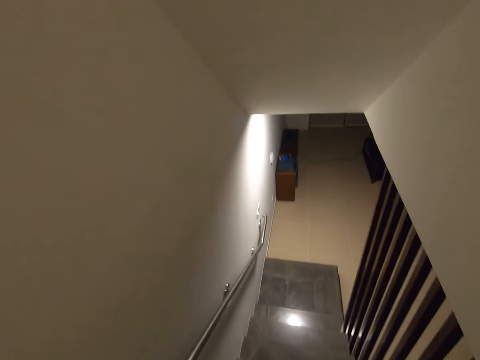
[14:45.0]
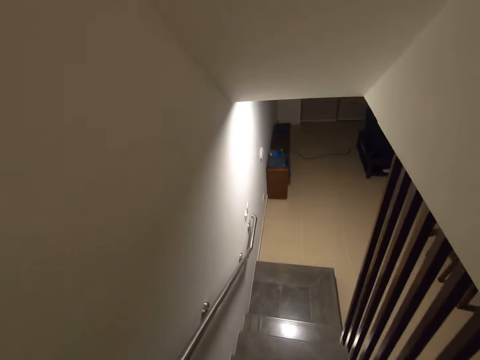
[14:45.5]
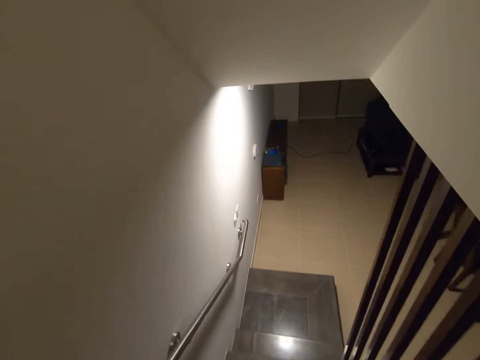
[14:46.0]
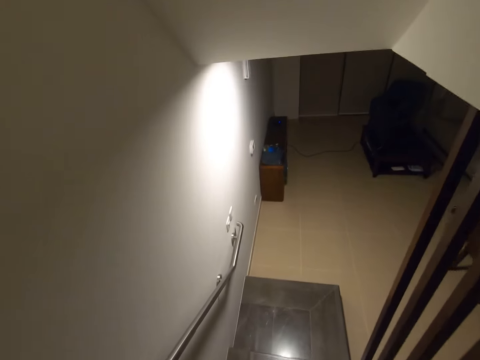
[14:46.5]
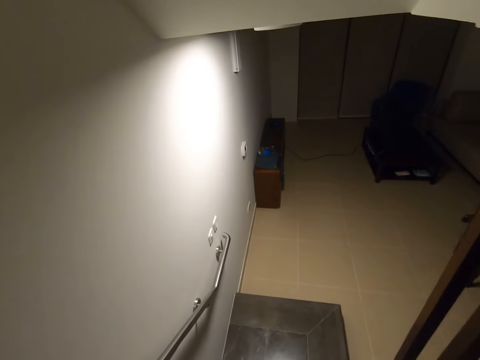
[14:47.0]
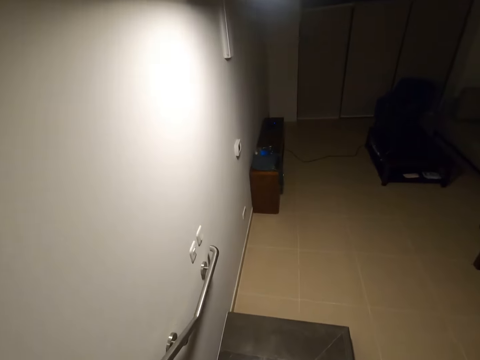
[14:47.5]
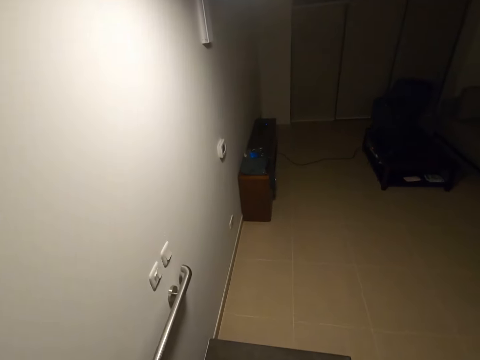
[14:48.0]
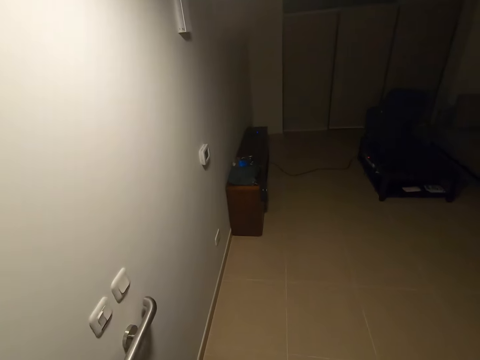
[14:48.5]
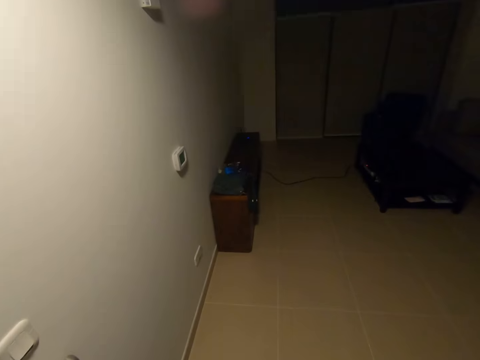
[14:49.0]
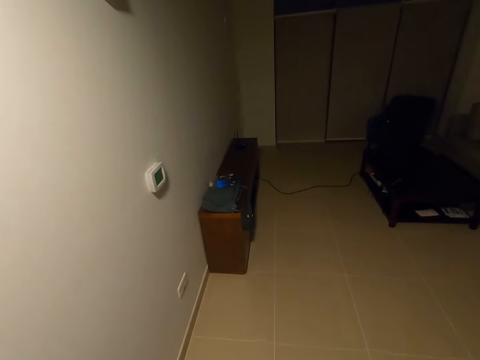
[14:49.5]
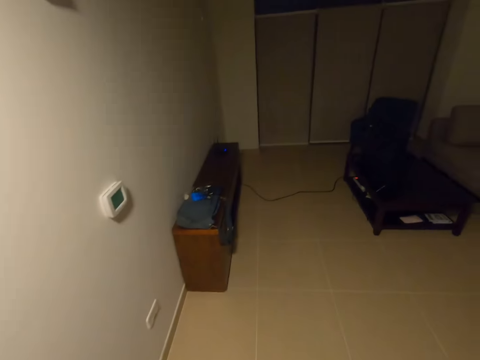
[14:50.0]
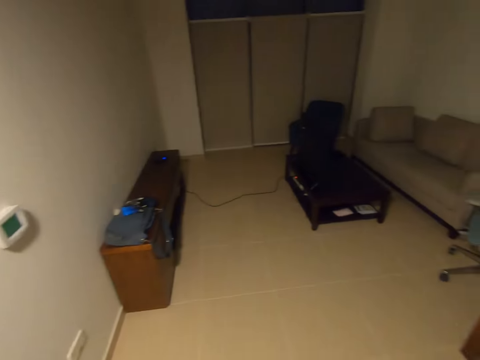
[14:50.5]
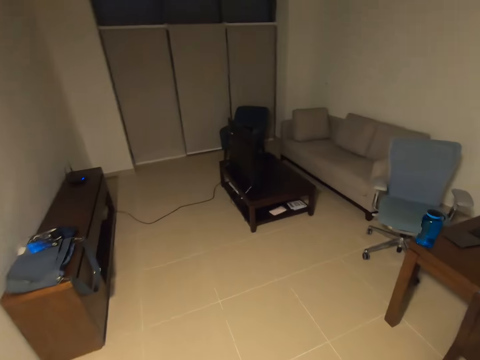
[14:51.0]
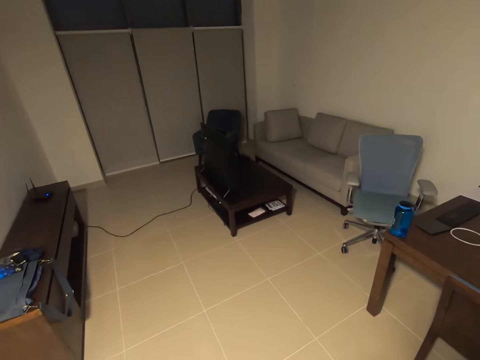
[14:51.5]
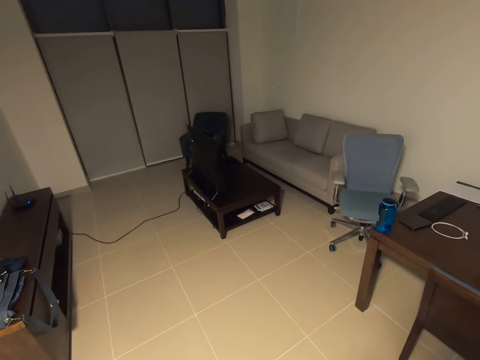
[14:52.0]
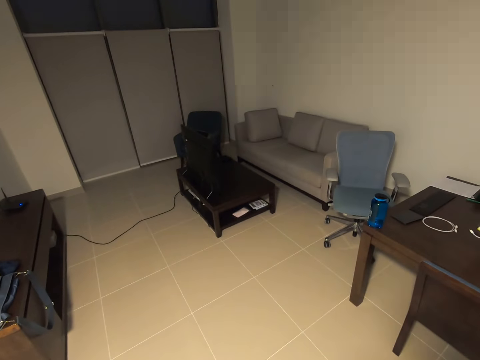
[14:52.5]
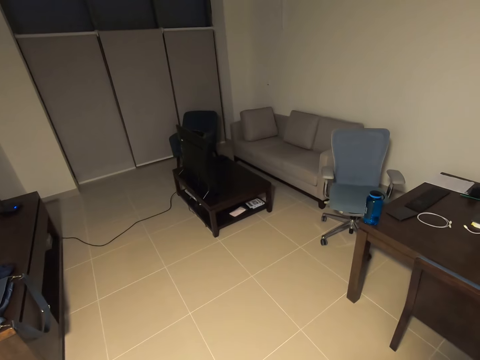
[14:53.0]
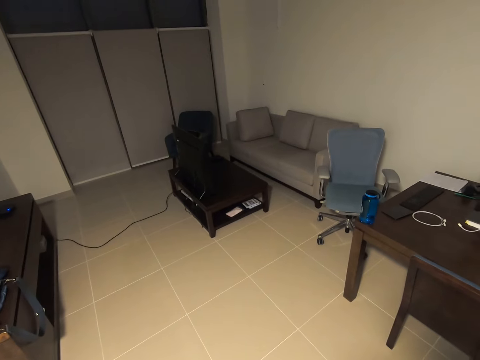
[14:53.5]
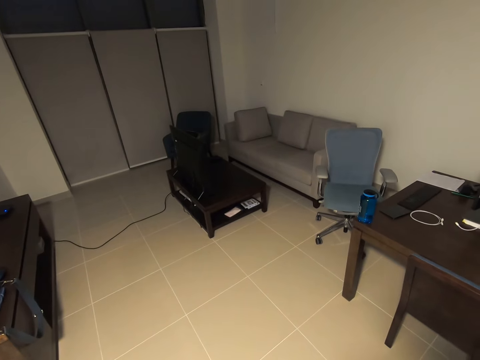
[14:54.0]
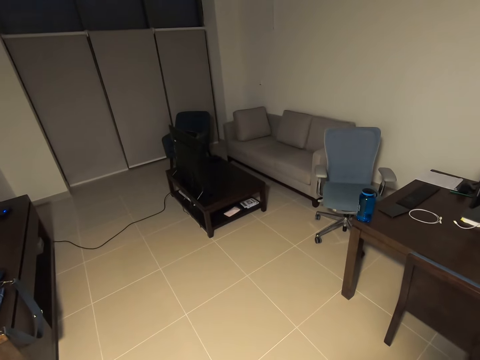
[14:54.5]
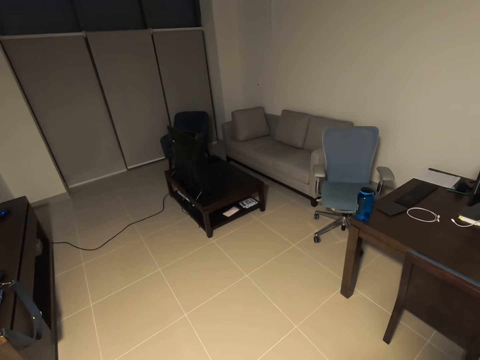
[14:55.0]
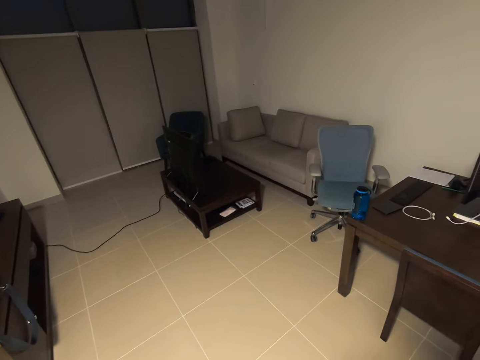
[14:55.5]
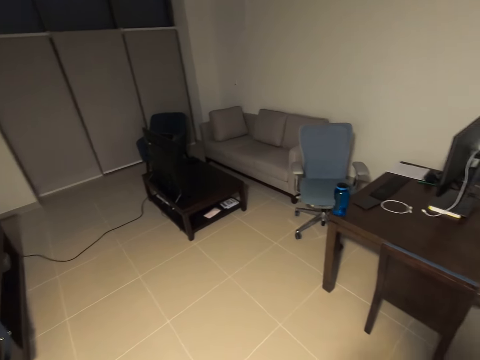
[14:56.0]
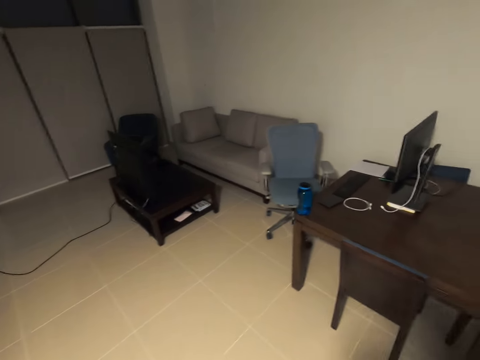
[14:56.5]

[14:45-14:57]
The camera wearer looks toward a brown table. They do something.

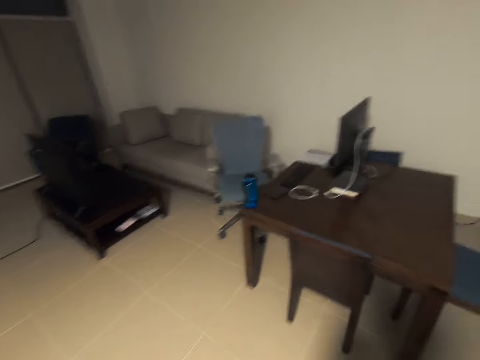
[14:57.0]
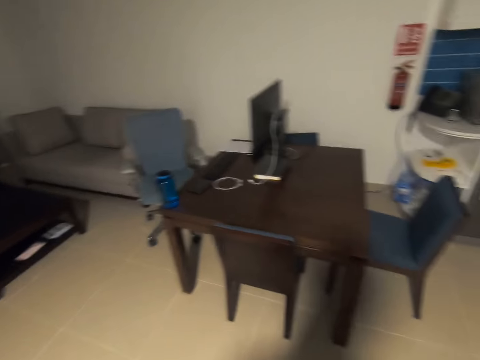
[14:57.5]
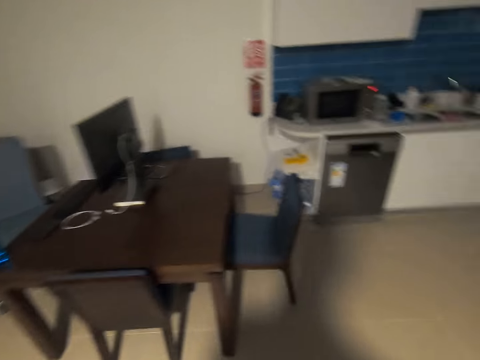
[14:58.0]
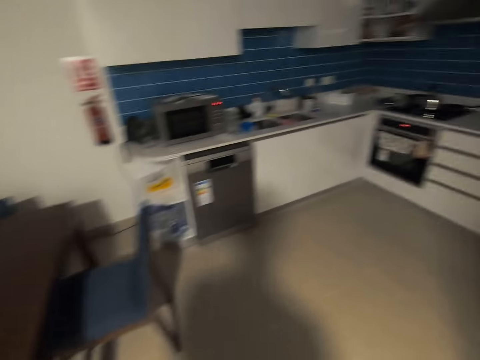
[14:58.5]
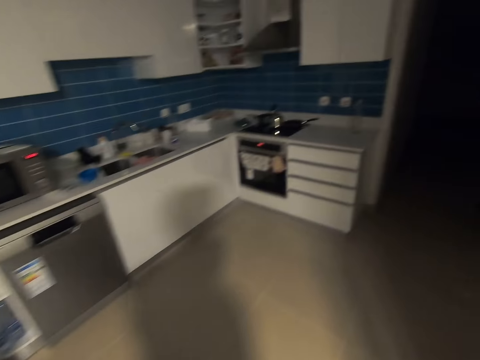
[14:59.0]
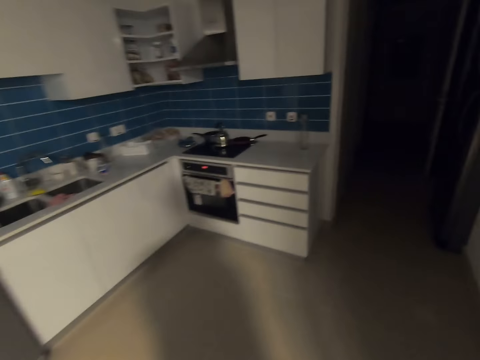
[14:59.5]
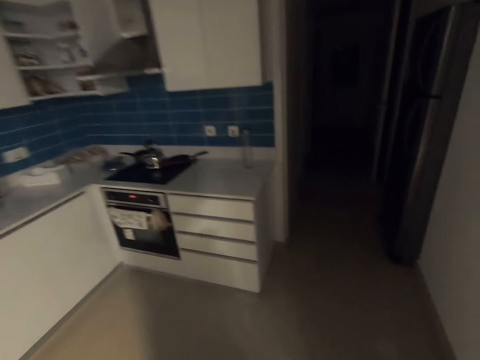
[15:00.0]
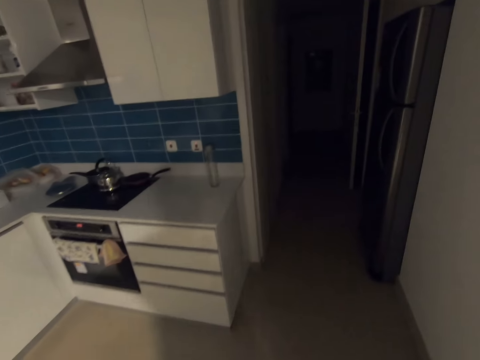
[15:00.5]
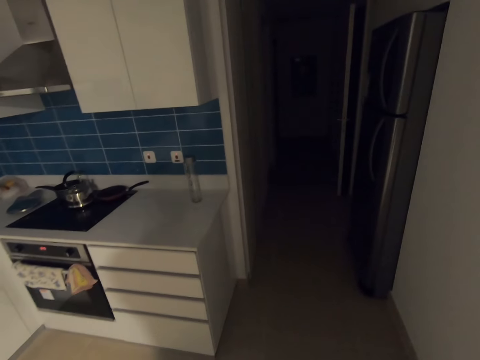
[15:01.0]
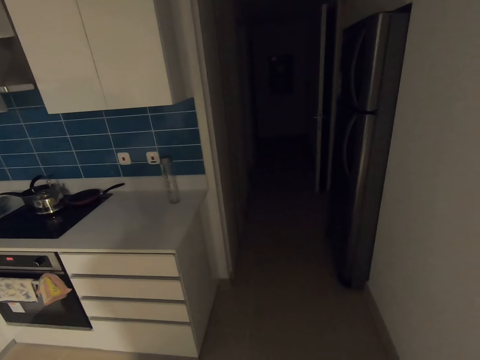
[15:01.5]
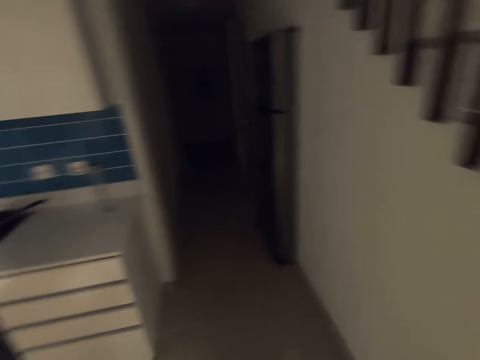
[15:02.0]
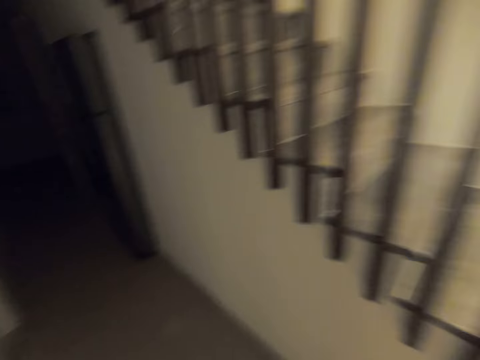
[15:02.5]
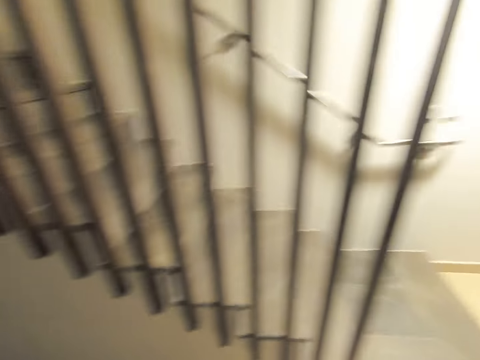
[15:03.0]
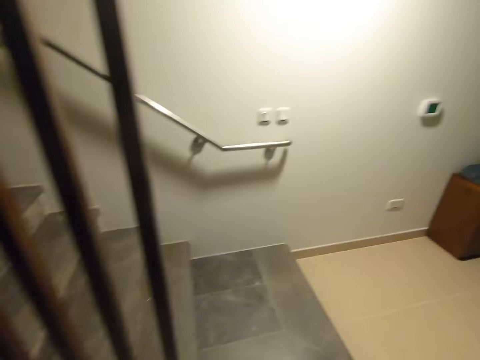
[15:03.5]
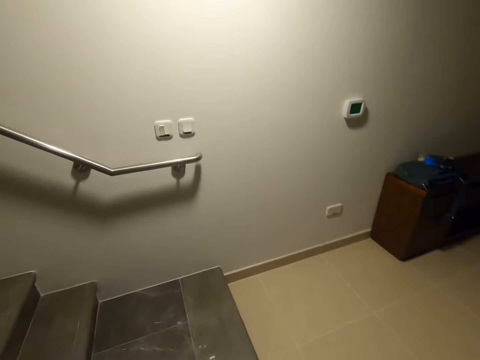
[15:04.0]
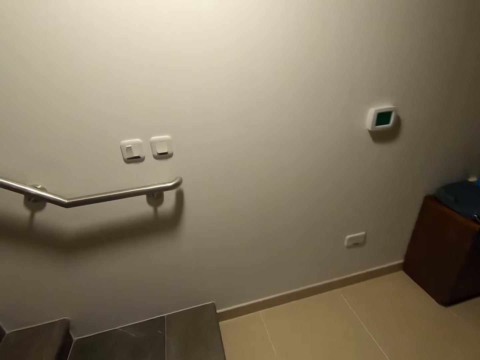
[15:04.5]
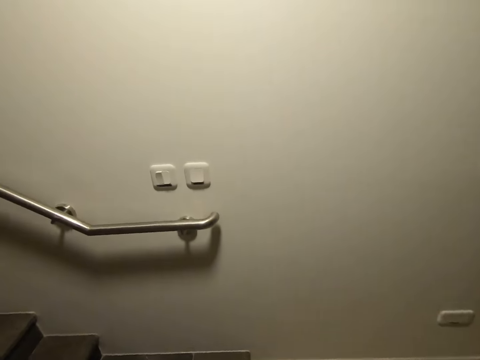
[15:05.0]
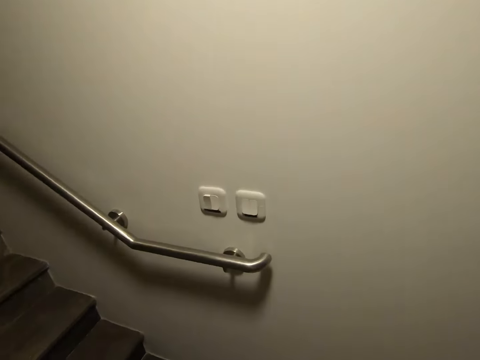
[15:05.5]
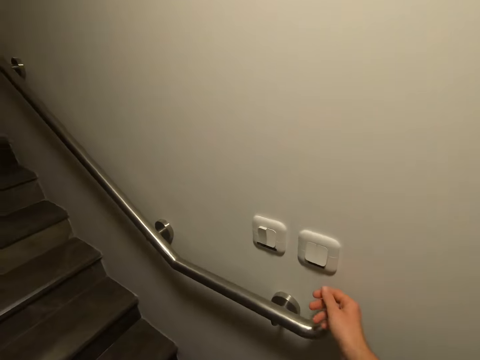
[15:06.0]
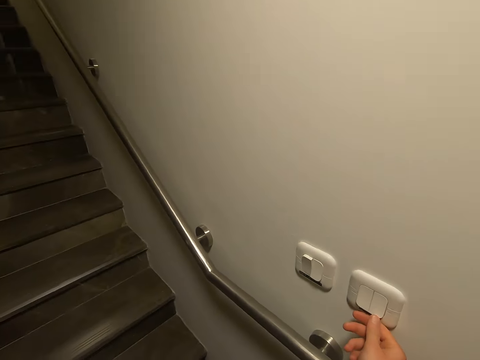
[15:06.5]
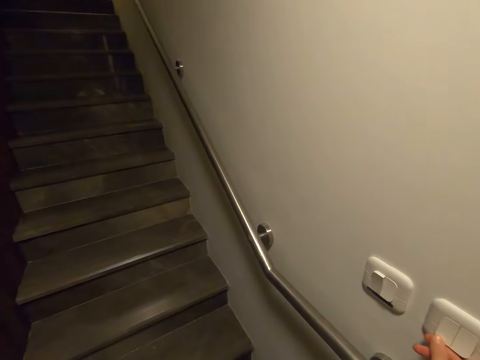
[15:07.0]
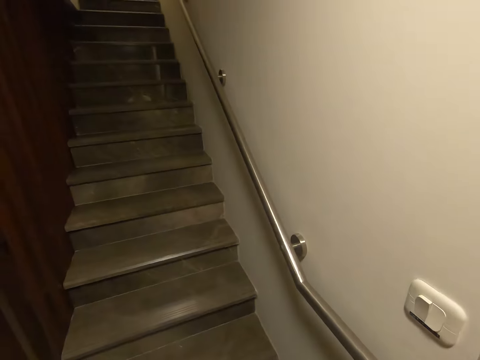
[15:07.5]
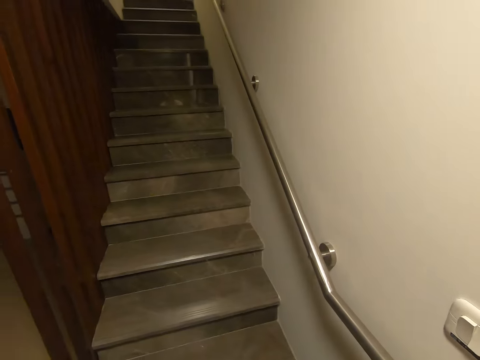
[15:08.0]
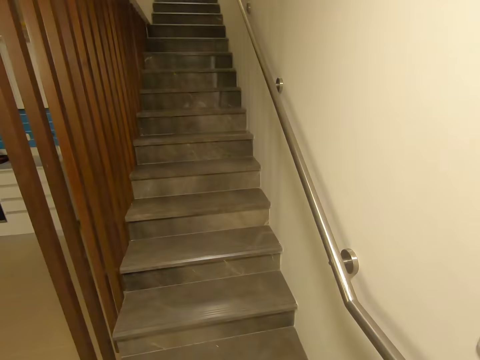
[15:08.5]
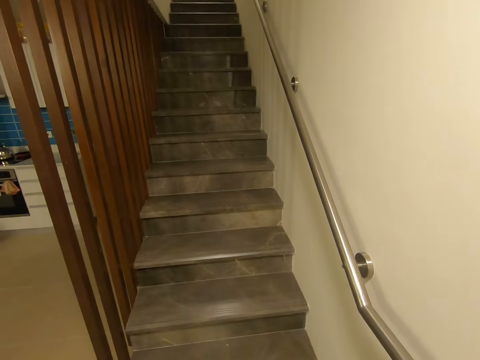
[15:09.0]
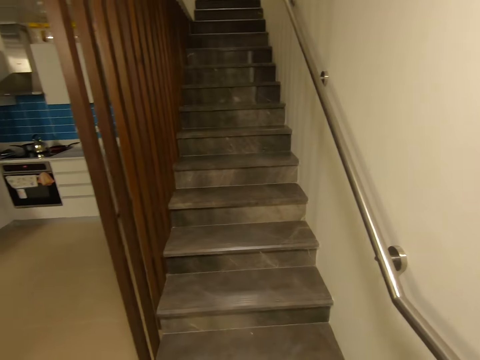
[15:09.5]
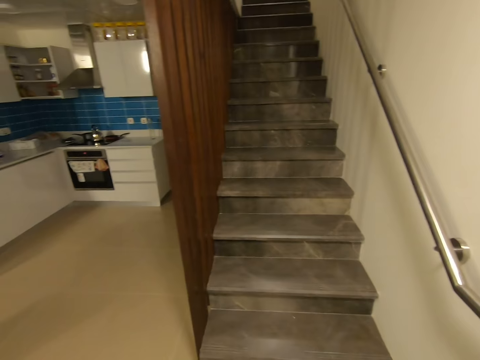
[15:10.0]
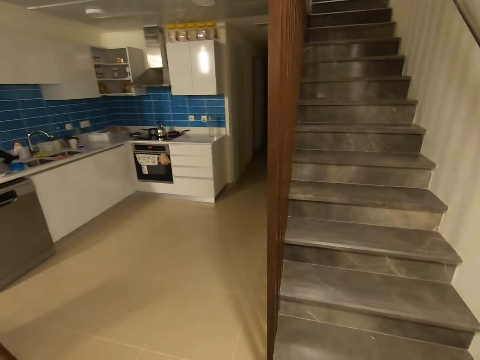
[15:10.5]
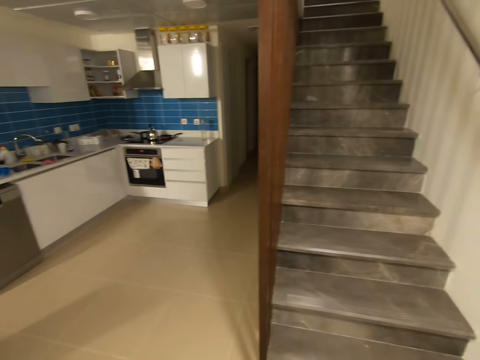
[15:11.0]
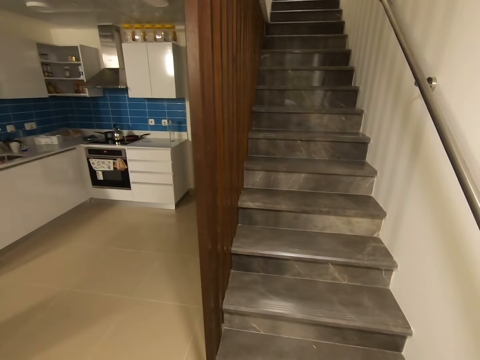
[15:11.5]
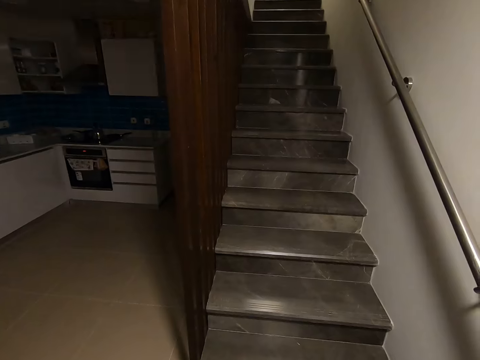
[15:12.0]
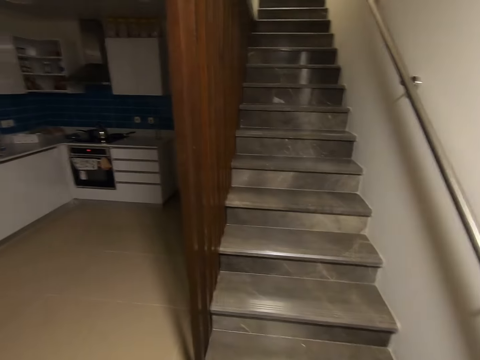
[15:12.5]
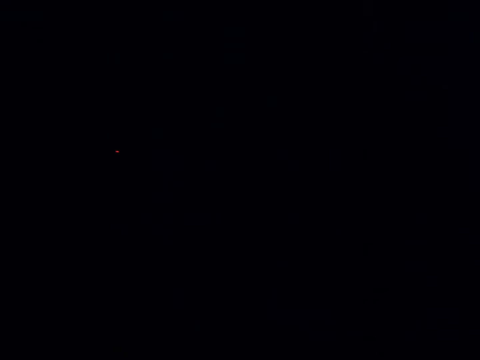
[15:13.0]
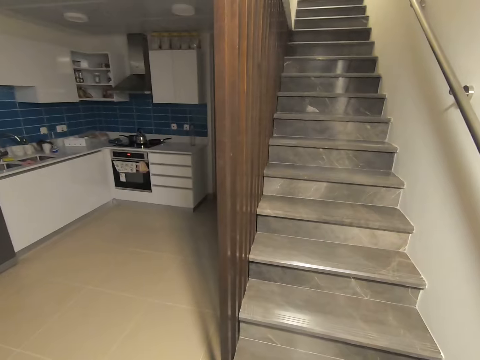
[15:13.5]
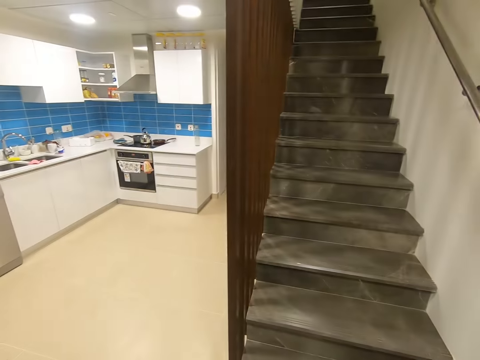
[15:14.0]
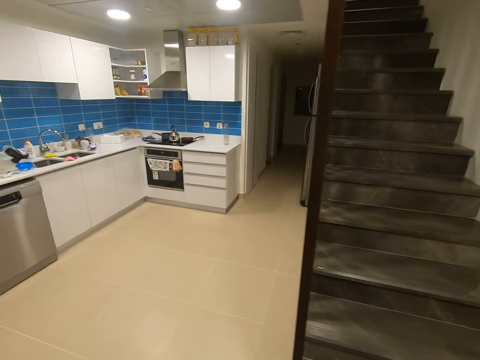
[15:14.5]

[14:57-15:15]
The camera wearer moves around the room. He walks toward the kitchen. He turns toward the staircase. He walks toward a silver hand rail. He turns on the switch with his right hand. He moves around the room. He turns off the switch with his right hand. He turns off the switch again. He turns on the switch with his right hand.
